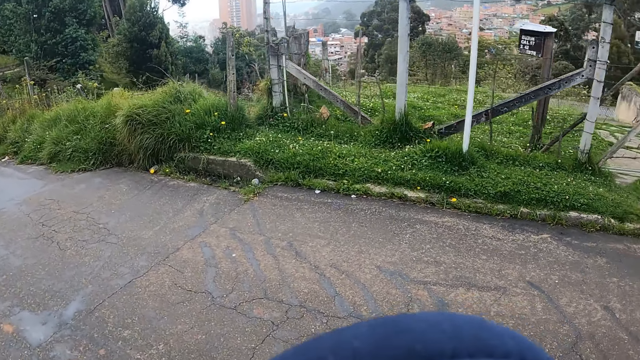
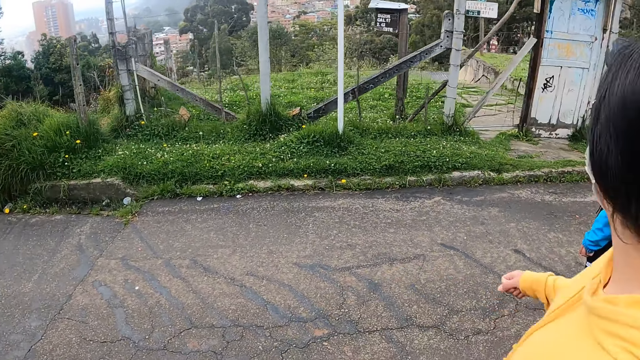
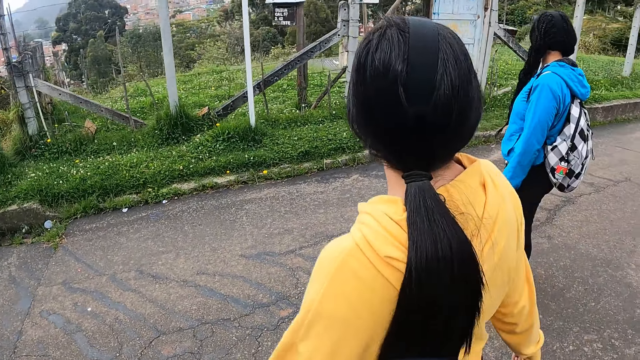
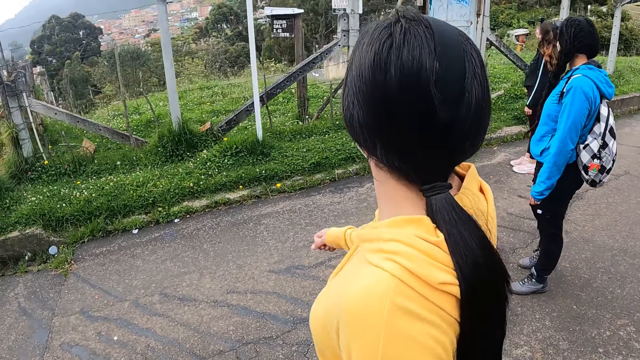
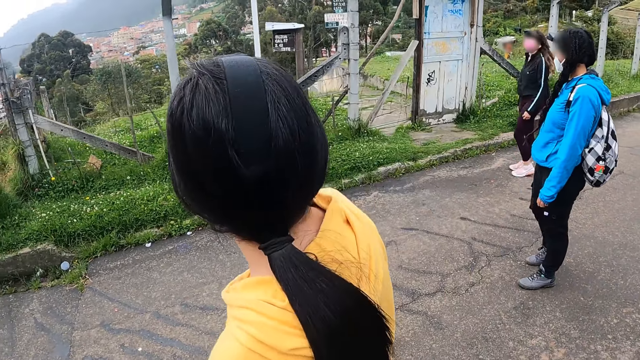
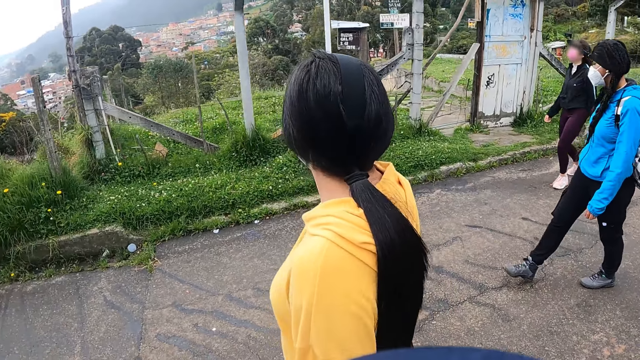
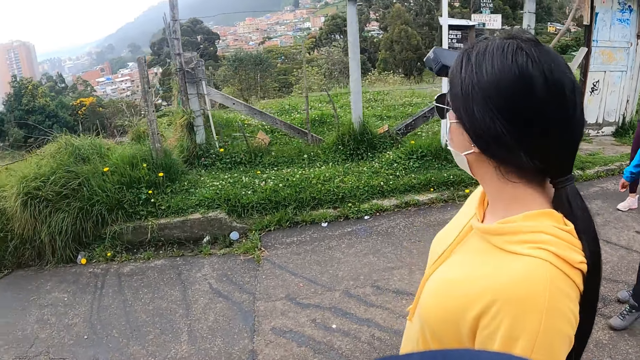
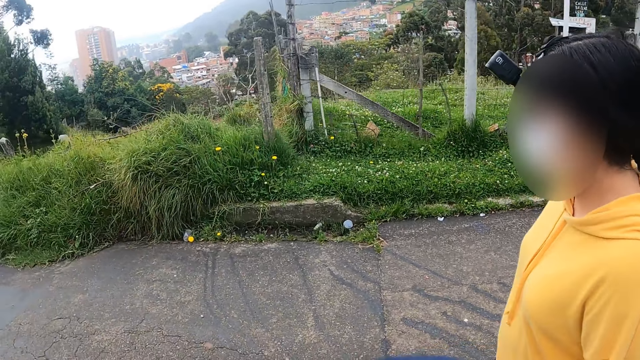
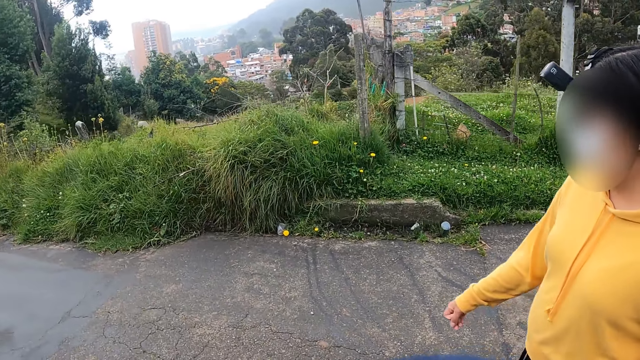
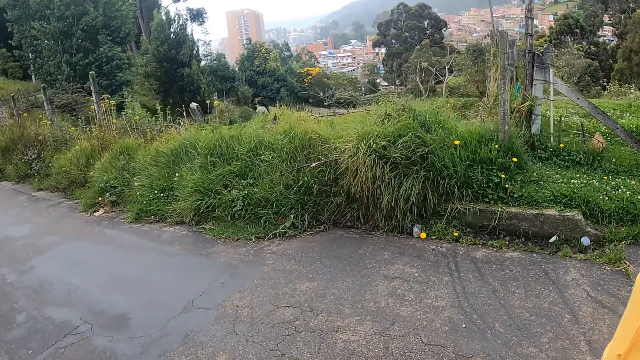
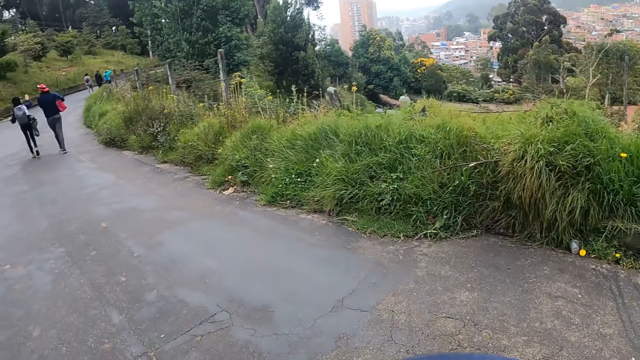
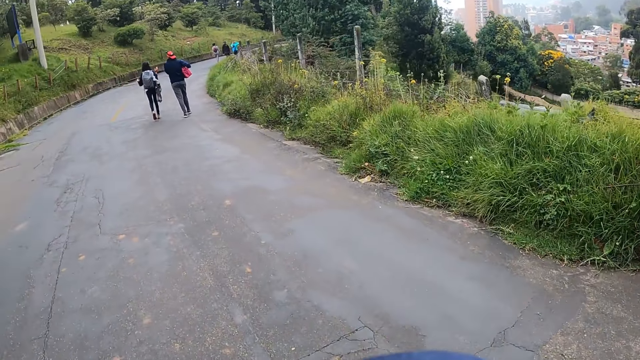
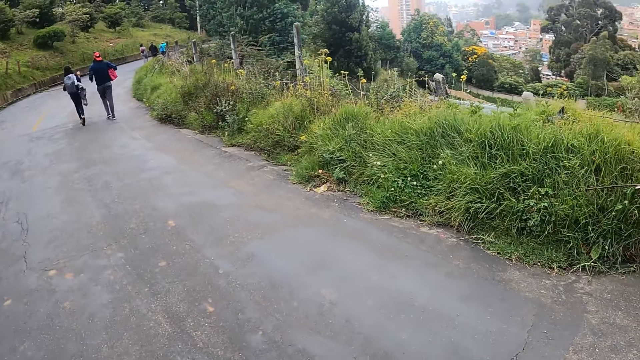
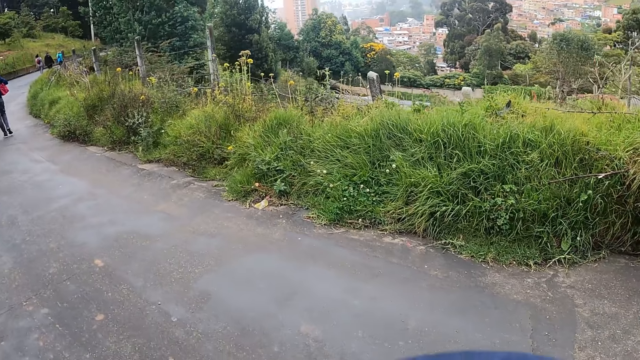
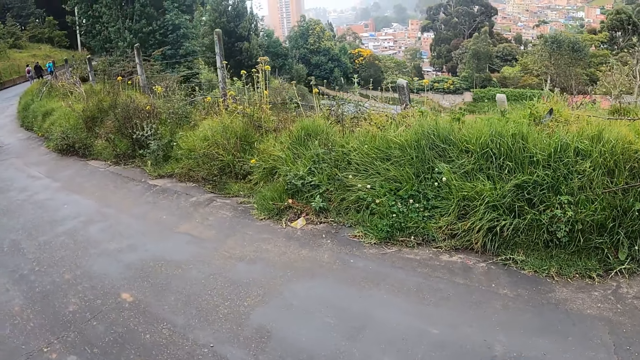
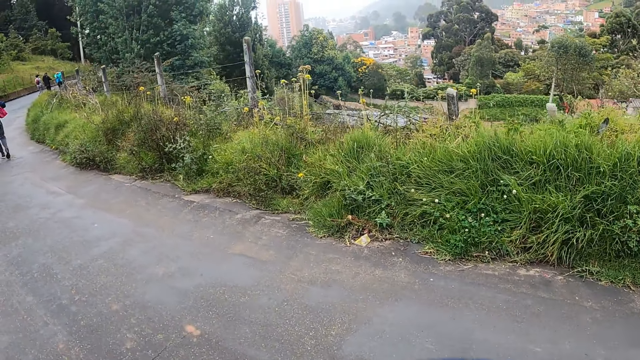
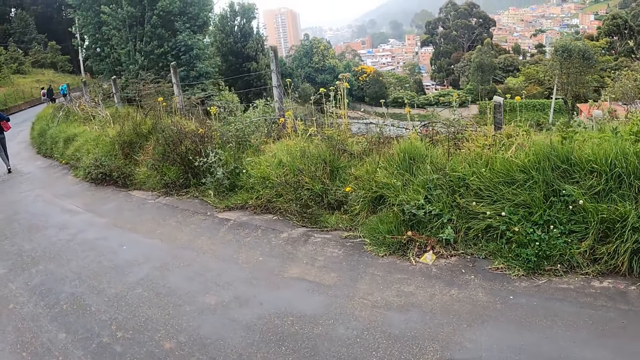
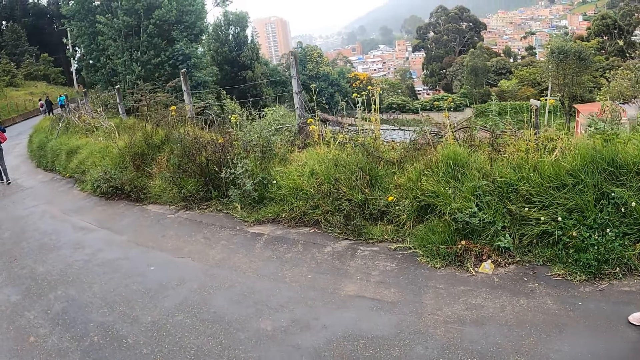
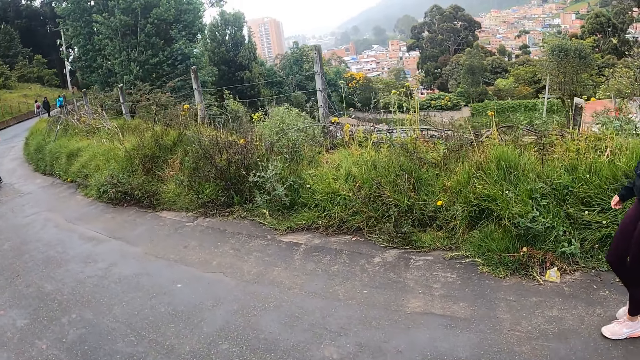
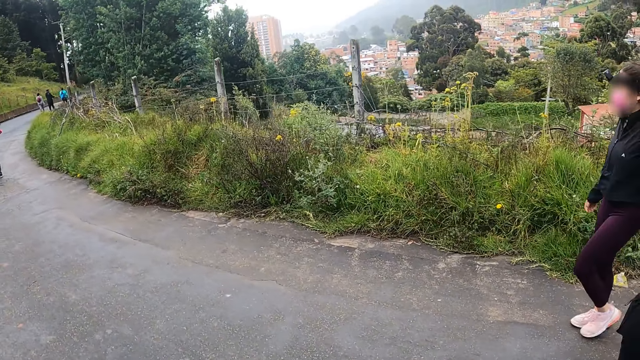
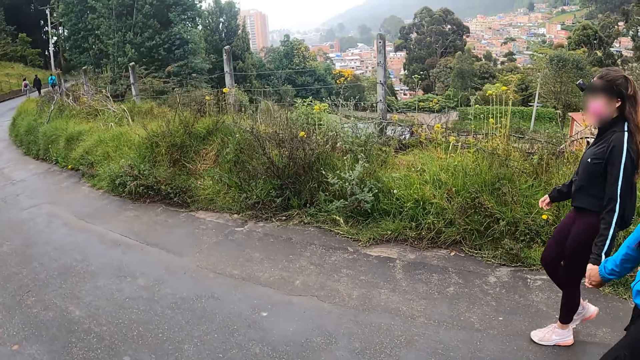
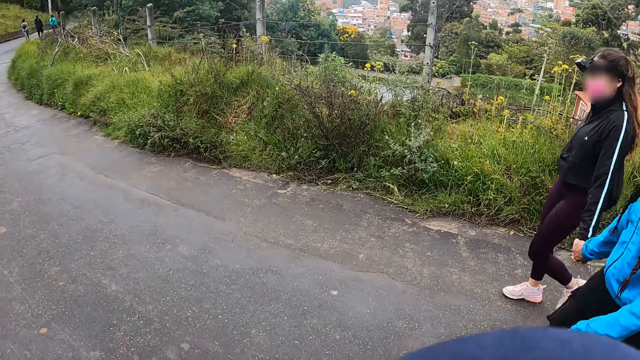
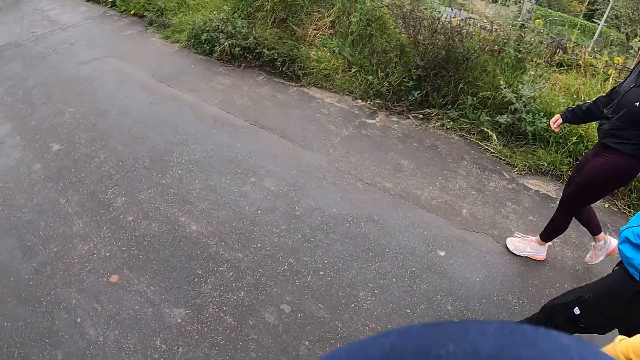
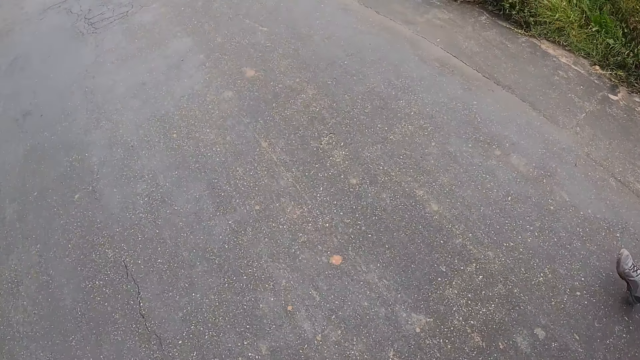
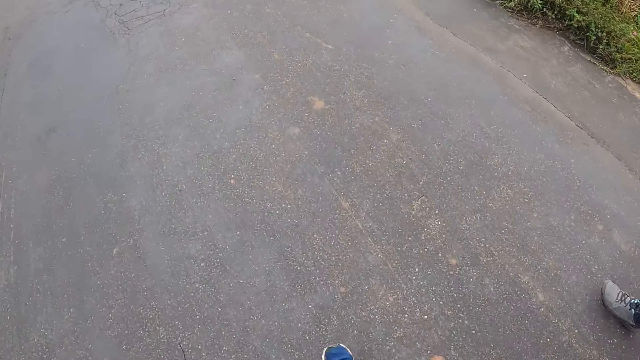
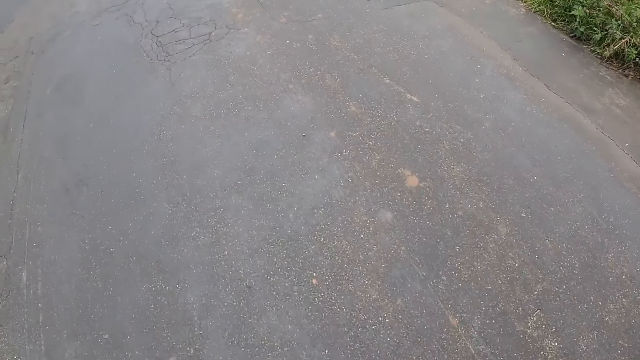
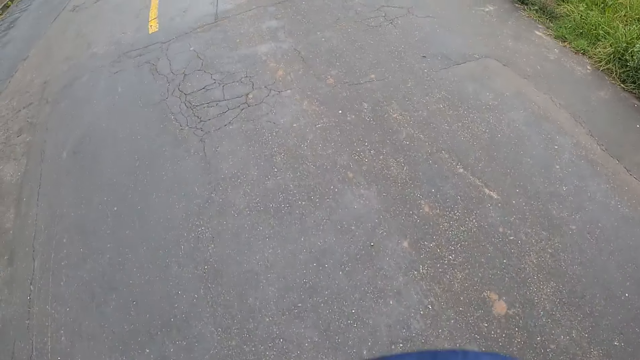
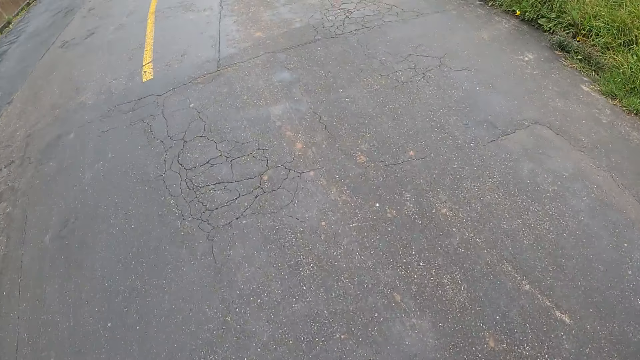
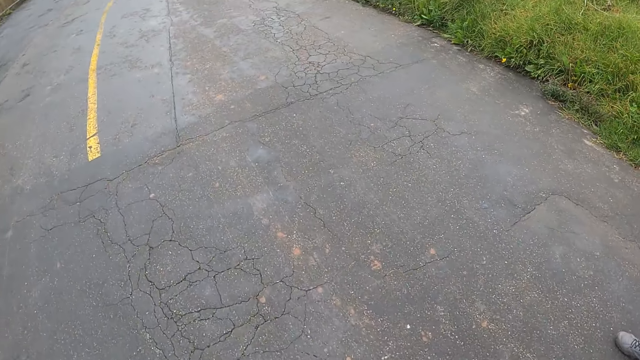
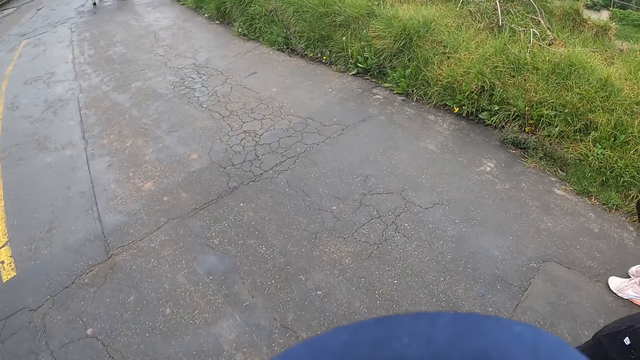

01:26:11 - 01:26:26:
A lady stands at a fence. Another lady stops on the road. The camera wearer walks on the road with three women. The first lady walks on the road. The other lady walks on the road. A third lady walks beside the camera wearer.

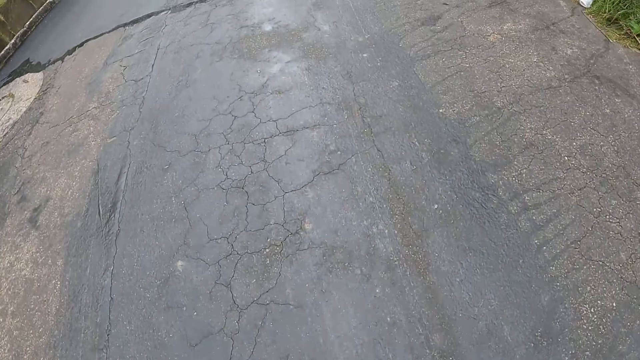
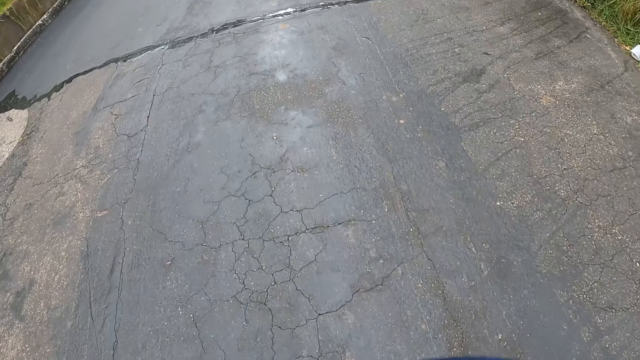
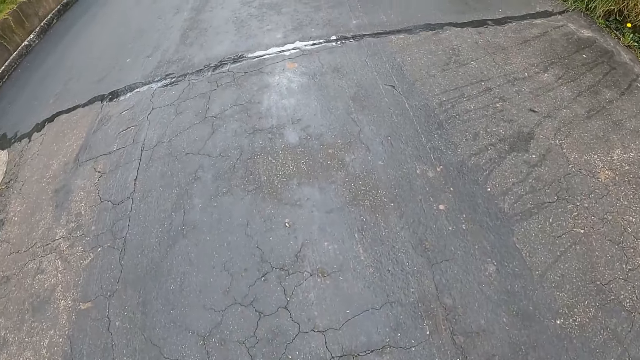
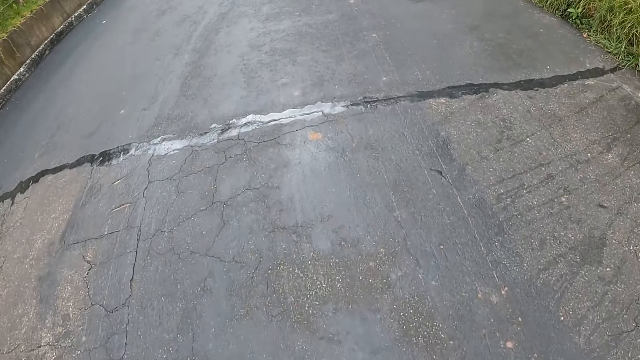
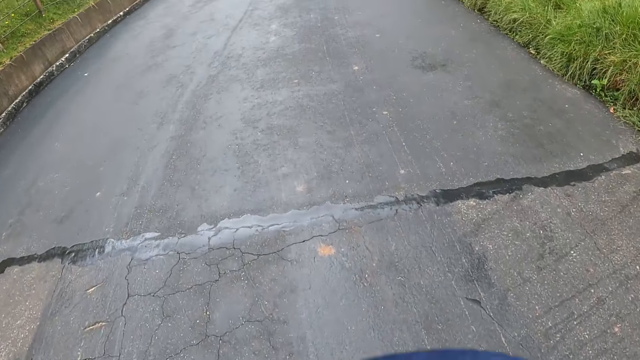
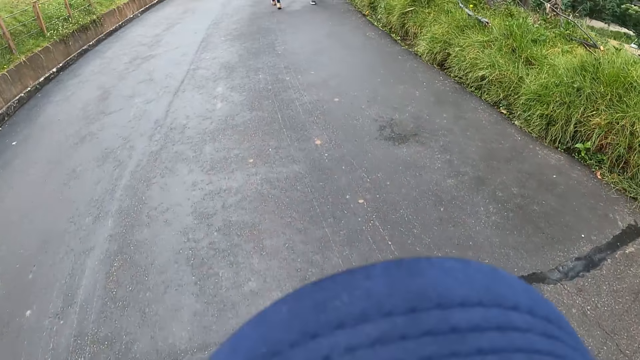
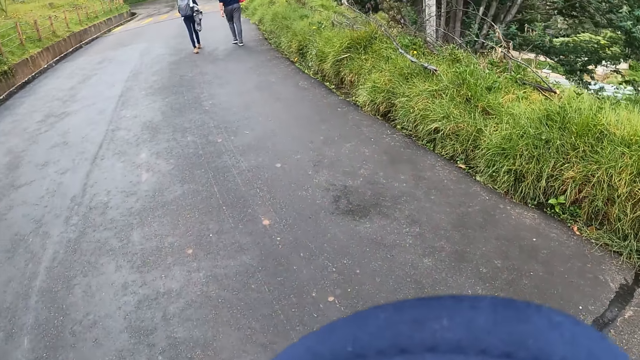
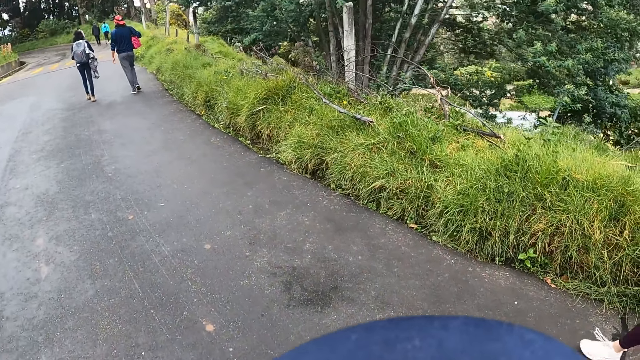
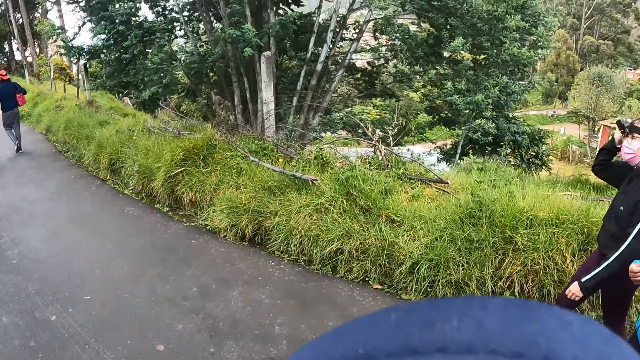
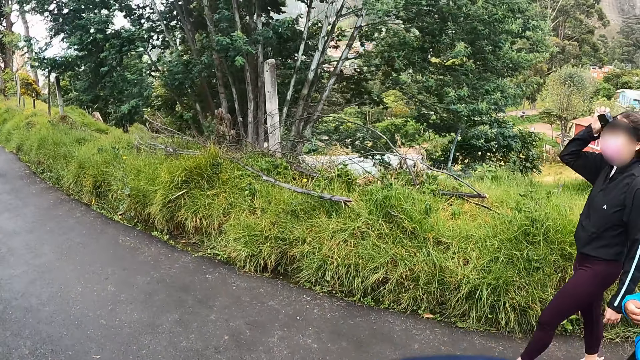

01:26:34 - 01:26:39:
A woman adjusts a camera on her head with her right hand.
